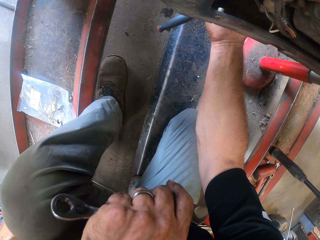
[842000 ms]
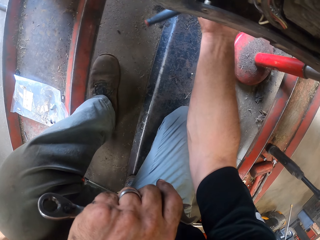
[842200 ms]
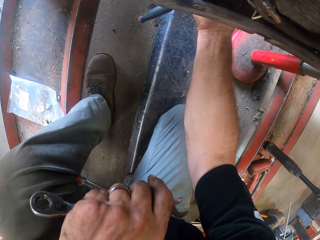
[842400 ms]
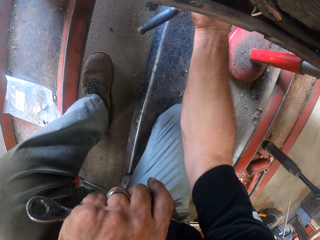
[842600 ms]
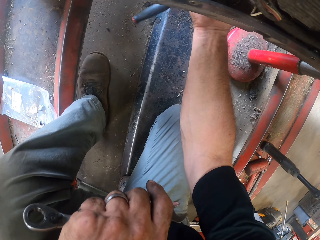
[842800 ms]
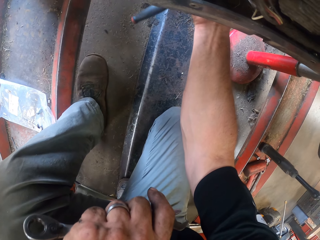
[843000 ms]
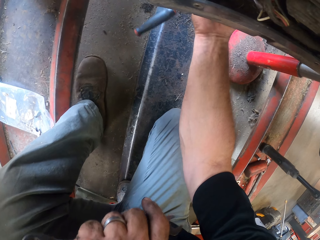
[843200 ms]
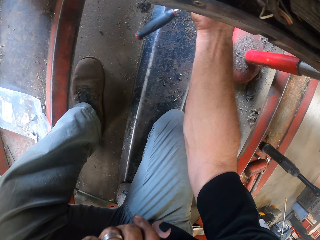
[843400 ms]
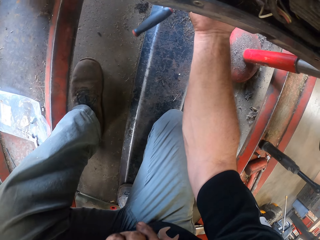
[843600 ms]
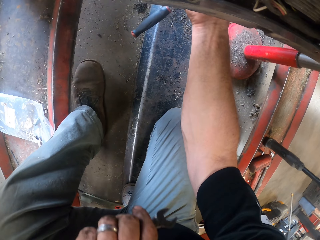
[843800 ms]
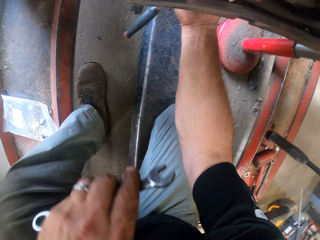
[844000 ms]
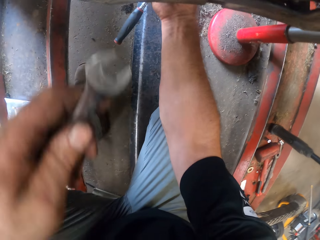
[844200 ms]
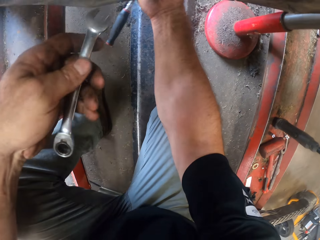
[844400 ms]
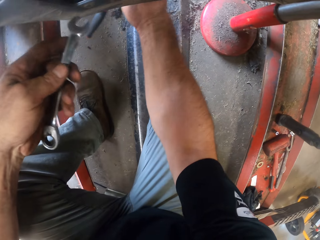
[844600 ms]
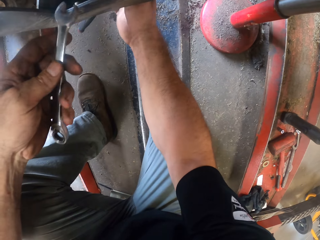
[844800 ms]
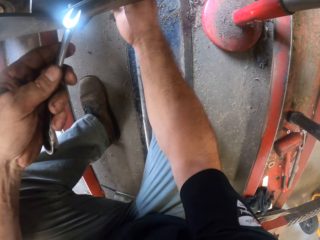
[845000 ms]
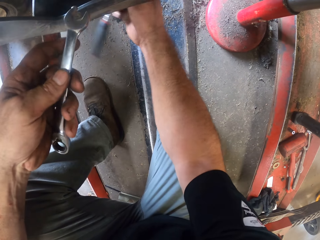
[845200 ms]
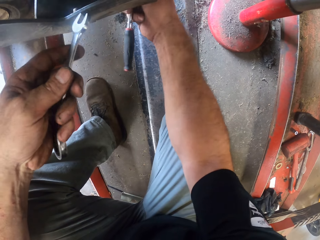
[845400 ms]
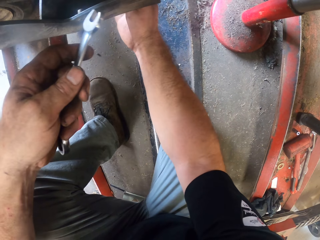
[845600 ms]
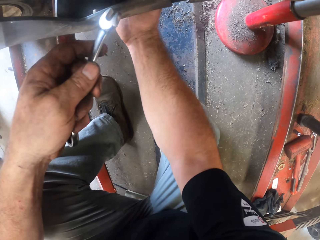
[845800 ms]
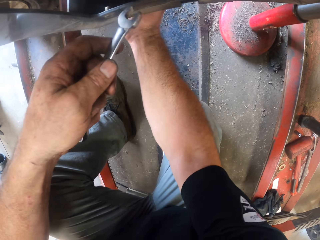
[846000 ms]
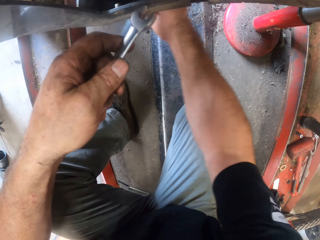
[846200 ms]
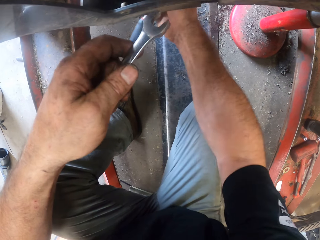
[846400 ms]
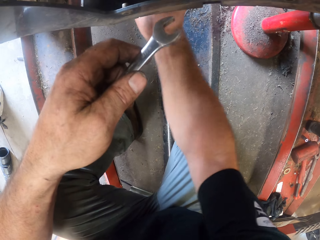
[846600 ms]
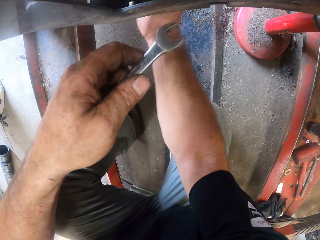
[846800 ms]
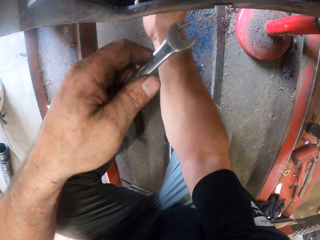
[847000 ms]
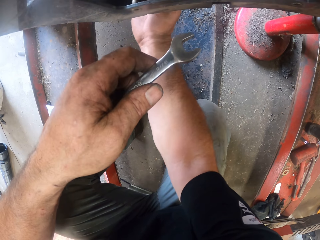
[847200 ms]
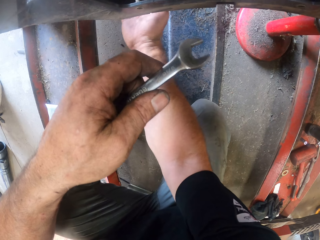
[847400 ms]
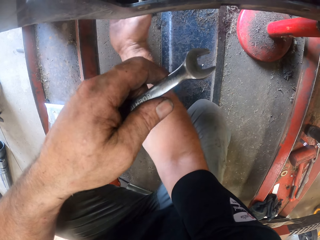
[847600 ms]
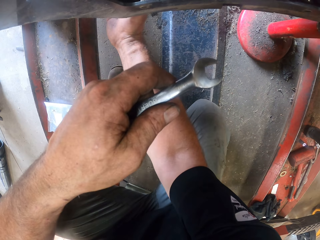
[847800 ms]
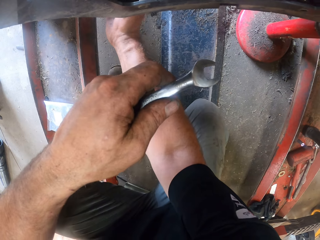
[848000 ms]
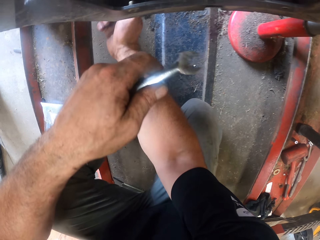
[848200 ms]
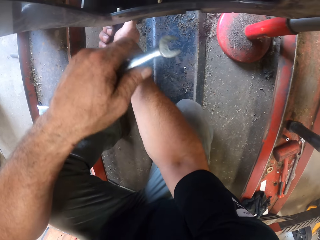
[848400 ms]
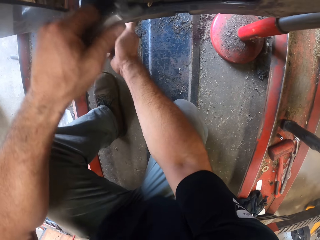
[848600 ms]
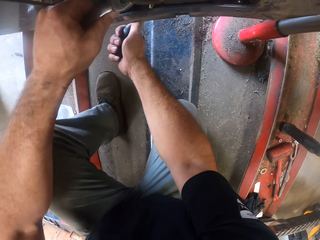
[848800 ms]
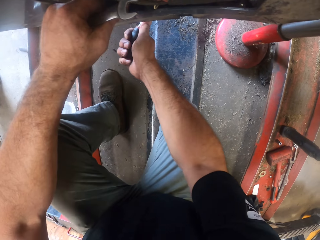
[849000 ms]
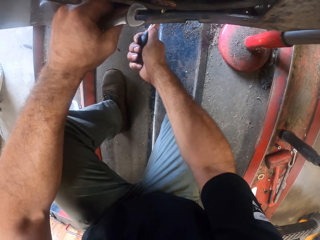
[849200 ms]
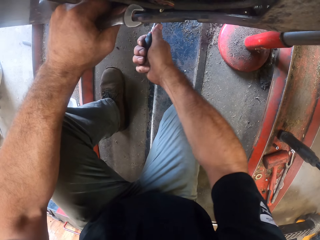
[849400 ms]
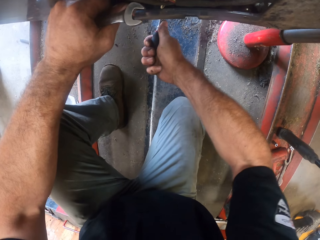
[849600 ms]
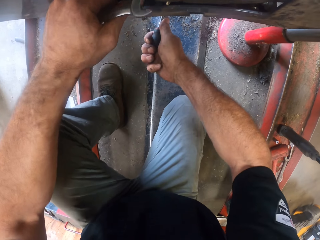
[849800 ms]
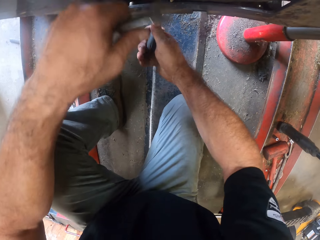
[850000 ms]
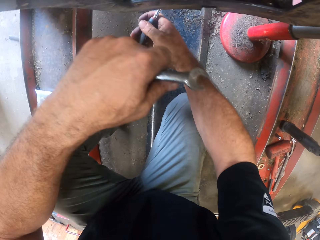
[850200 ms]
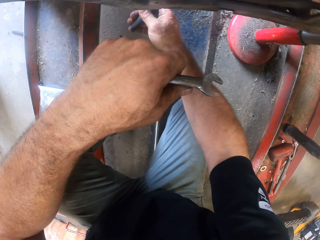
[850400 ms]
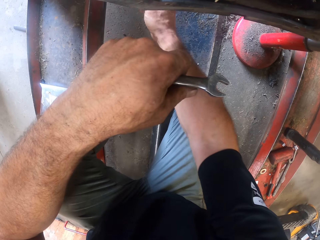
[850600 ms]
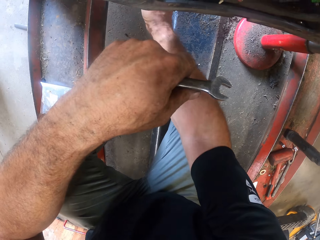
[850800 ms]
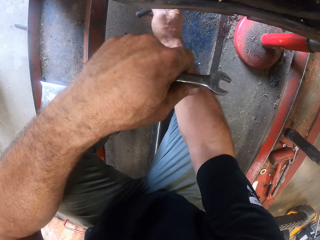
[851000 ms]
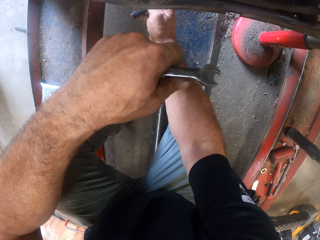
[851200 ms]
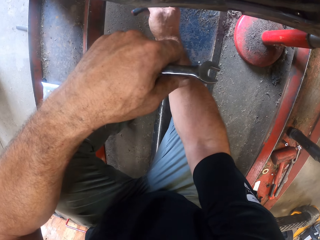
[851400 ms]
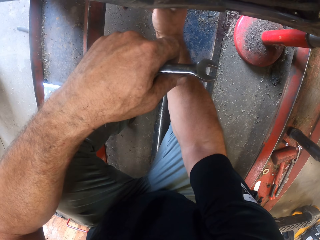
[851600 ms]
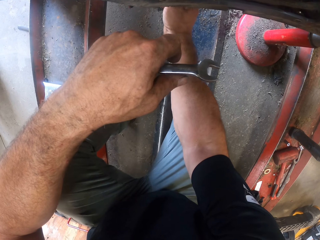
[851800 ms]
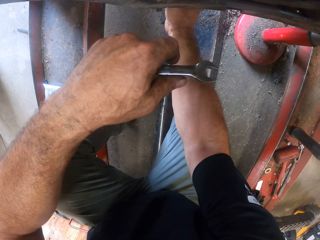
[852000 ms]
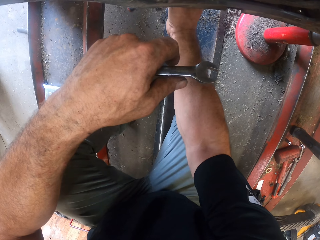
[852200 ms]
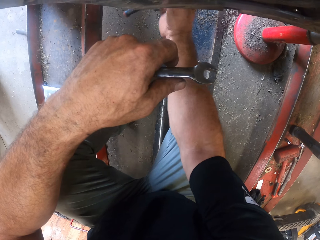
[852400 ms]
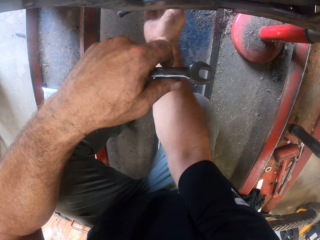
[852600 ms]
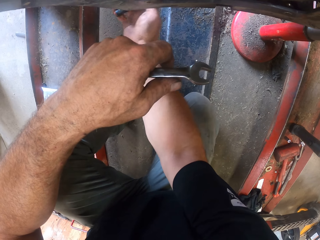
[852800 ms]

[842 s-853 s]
The camera wearer holds a spanner. They tighten something.

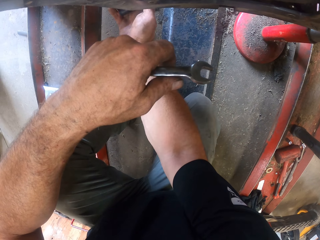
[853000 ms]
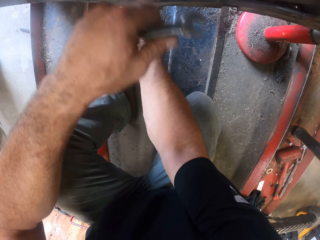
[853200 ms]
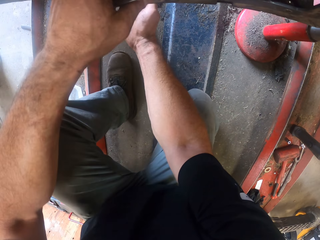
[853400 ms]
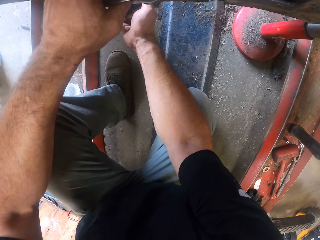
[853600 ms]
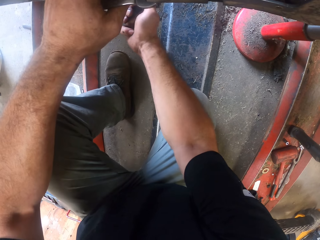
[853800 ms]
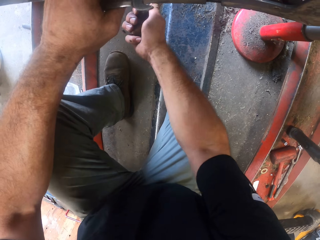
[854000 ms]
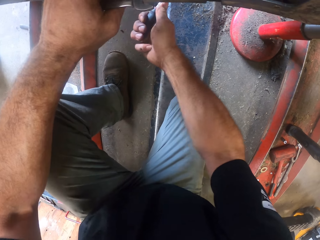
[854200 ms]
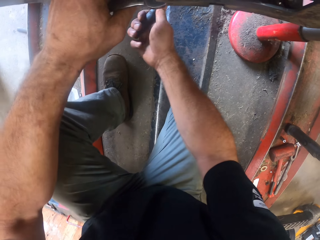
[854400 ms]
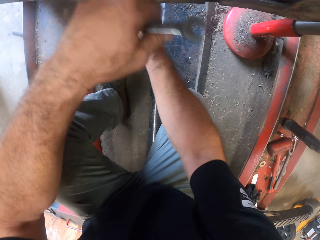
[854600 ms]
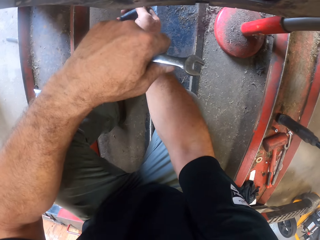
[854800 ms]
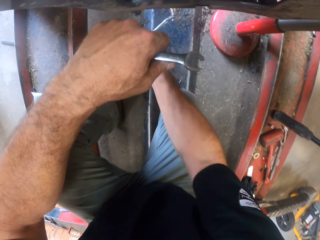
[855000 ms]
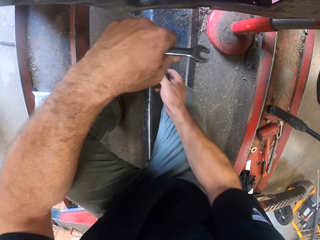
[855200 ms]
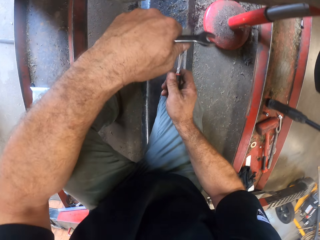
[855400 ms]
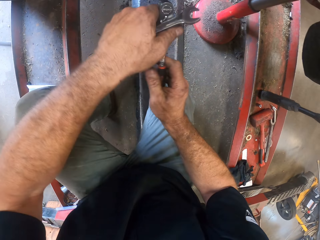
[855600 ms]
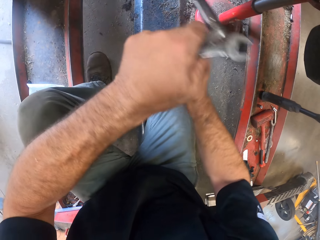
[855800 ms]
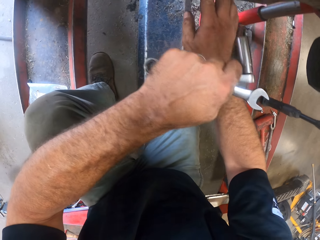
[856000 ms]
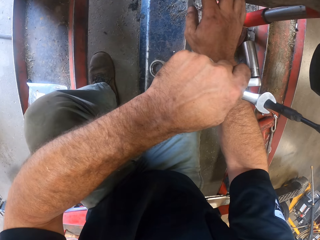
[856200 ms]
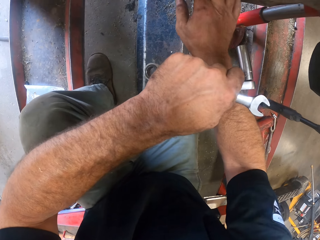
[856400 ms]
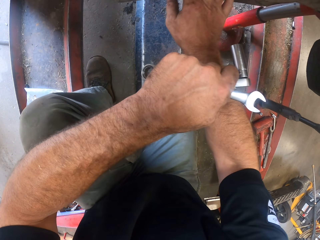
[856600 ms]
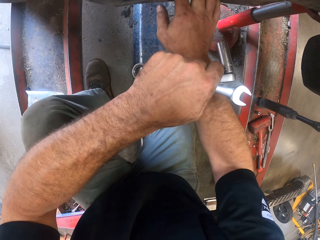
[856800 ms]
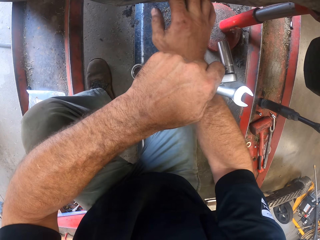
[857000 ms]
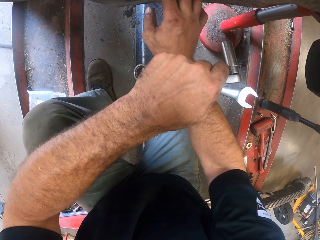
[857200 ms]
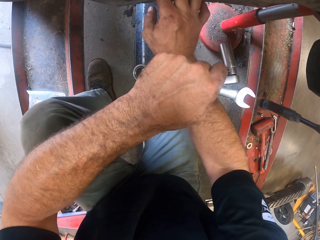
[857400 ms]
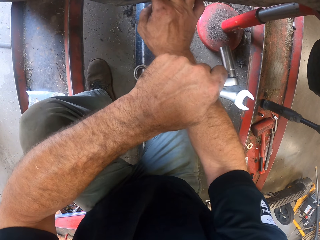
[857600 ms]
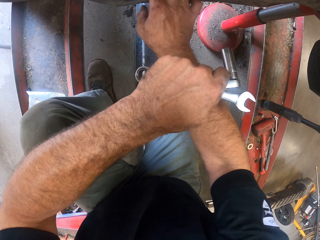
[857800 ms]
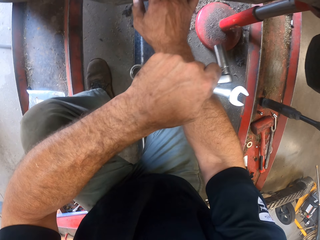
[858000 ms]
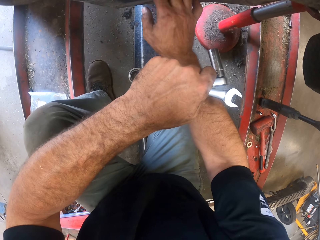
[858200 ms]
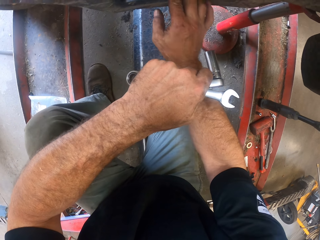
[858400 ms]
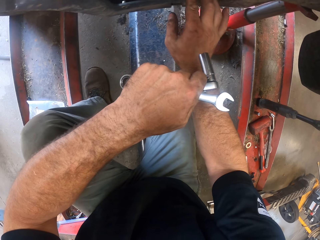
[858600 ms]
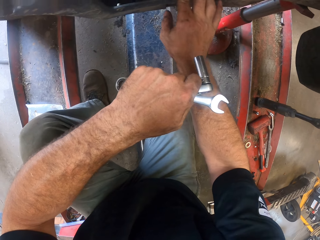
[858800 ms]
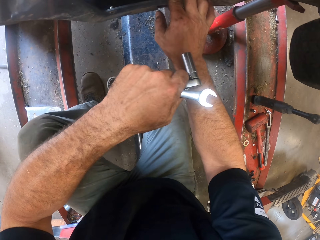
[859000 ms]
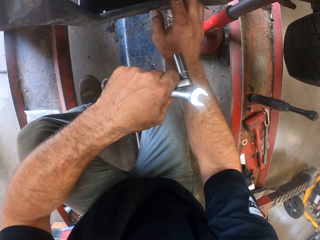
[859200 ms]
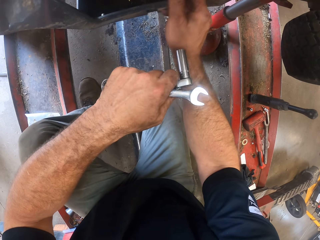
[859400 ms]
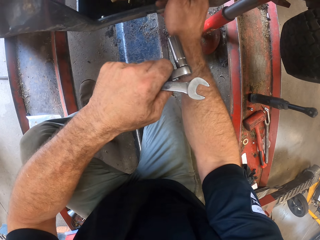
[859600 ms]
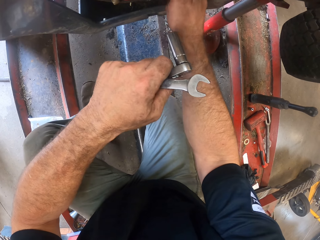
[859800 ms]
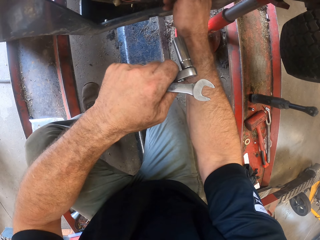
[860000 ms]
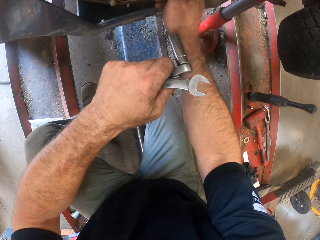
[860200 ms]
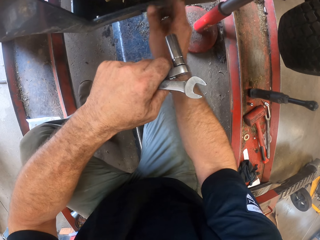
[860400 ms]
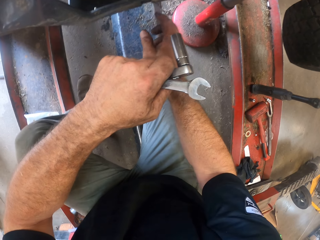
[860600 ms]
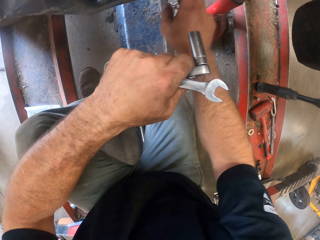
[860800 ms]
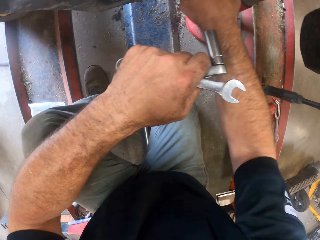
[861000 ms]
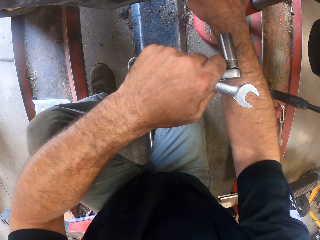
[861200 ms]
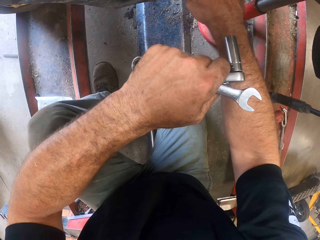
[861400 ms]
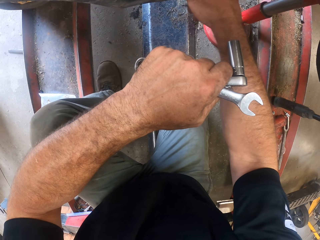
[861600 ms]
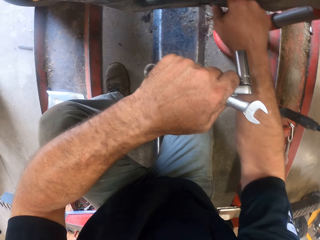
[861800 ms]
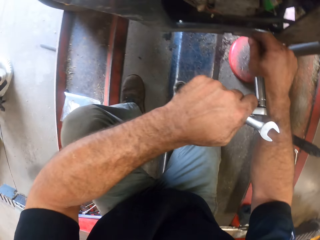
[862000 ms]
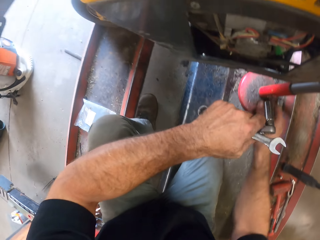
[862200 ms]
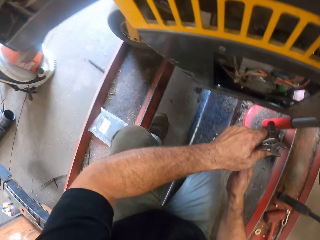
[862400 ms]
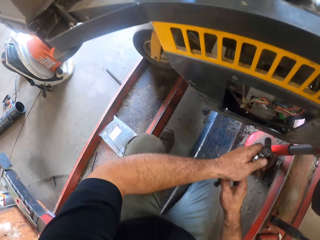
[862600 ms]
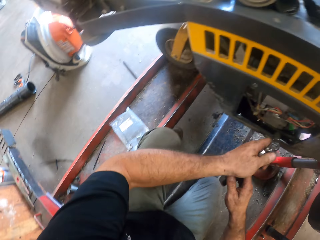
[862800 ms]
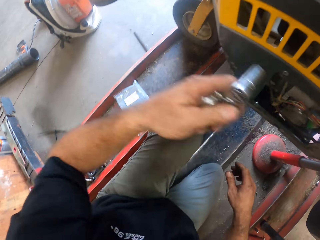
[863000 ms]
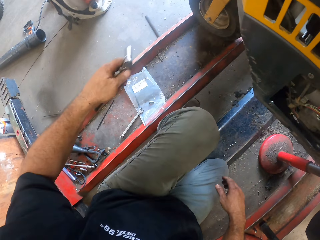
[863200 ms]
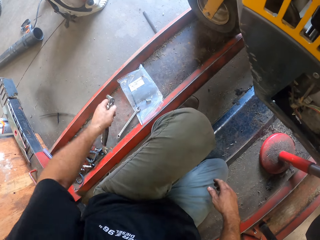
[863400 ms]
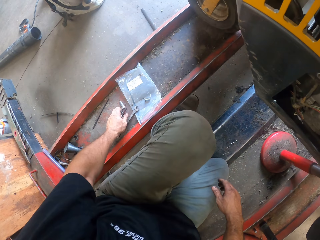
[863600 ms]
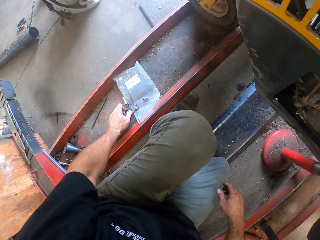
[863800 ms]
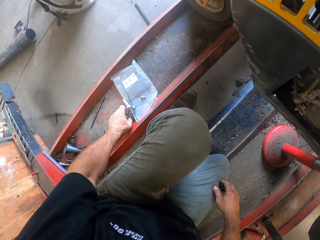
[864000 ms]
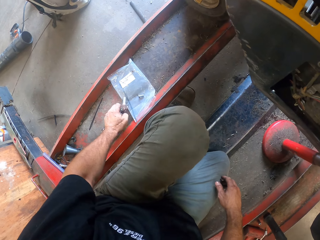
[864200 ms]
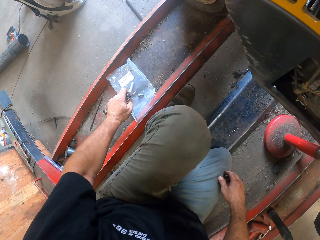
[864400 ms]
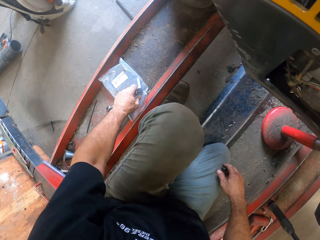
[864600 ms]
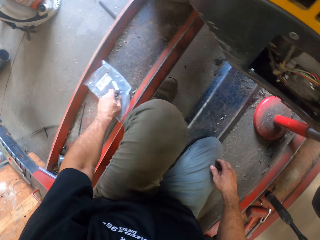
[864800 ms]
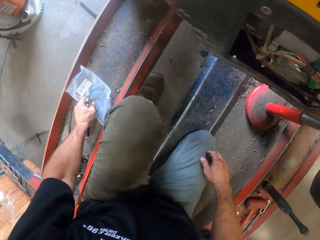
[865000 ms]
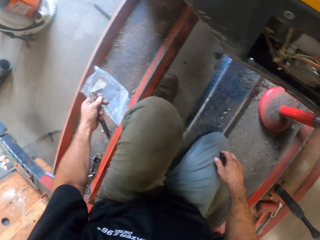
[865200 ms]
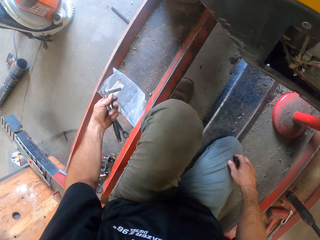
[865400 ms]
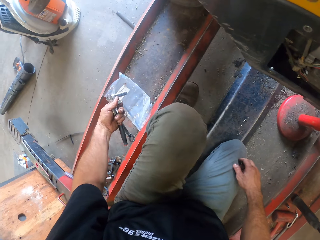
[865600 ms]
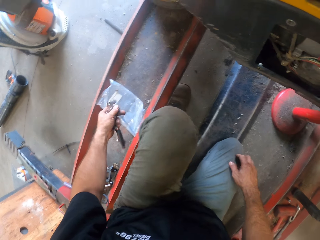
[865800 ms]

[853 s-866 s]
The camera wearer passes the spanner in his right hand to his left hand. He holds the flank socket and spanner. He adjusts the lawn mower with his right hand. He touches the lawn mower. He picks up another spanner in his left hand on the rail. He returns the spanner and flank socket. He picks up a drill bit on the rail with his left hand.
